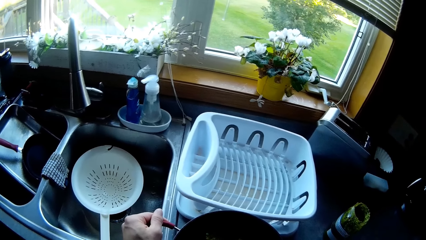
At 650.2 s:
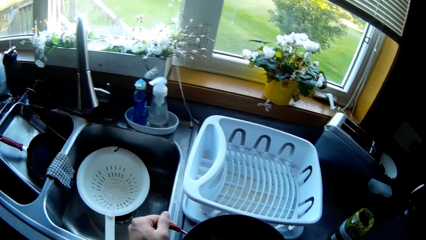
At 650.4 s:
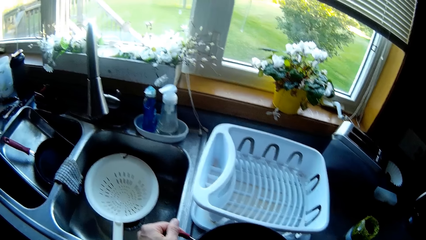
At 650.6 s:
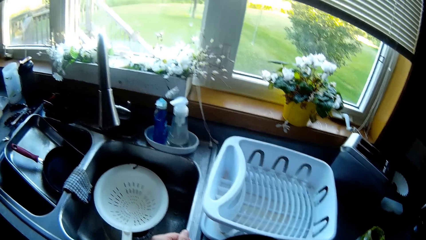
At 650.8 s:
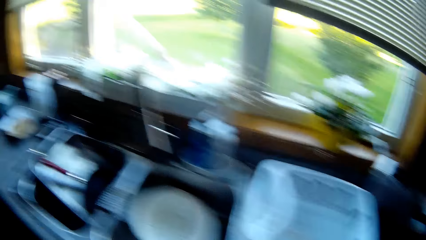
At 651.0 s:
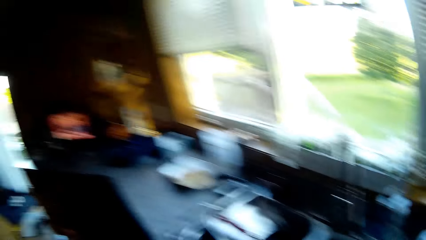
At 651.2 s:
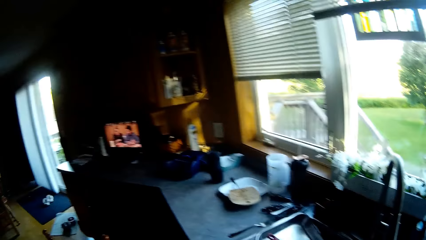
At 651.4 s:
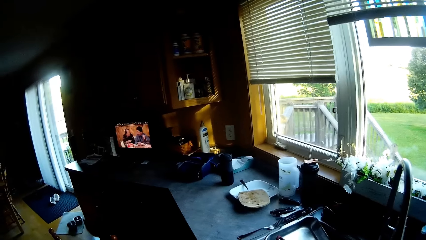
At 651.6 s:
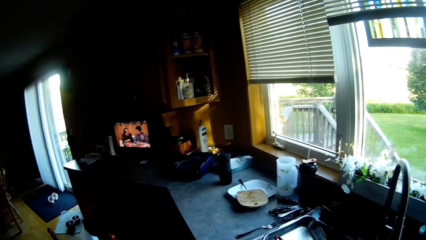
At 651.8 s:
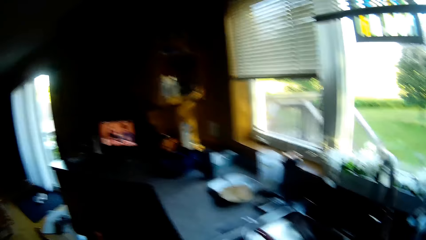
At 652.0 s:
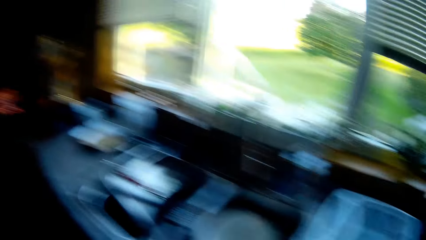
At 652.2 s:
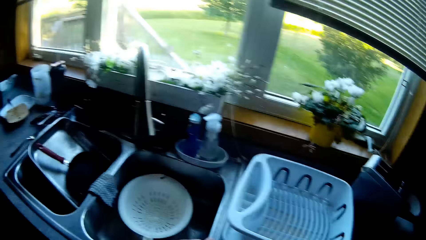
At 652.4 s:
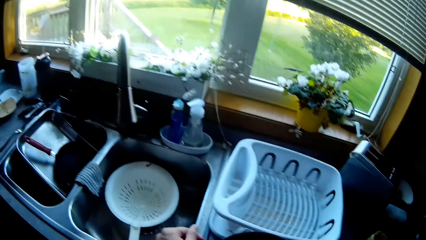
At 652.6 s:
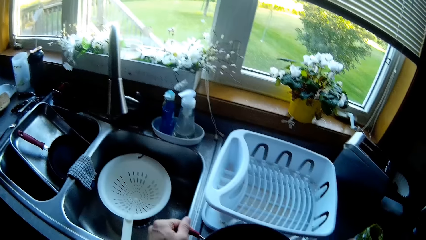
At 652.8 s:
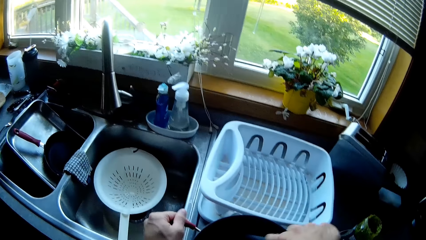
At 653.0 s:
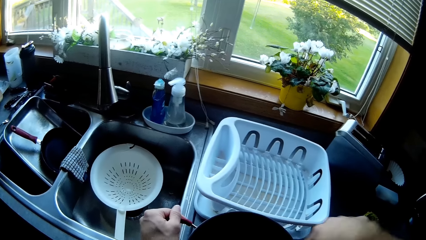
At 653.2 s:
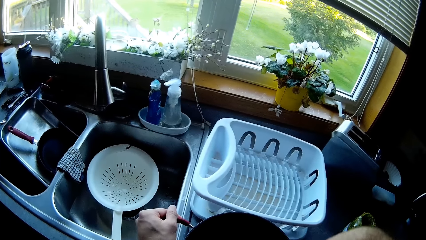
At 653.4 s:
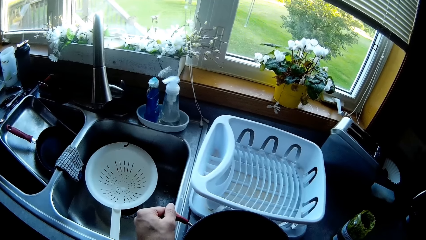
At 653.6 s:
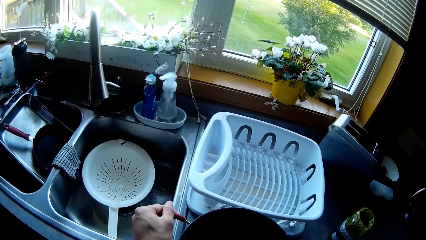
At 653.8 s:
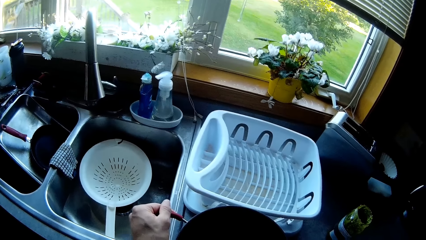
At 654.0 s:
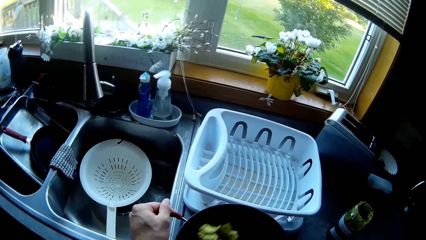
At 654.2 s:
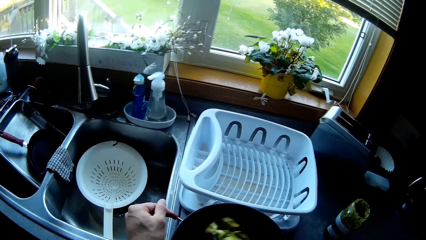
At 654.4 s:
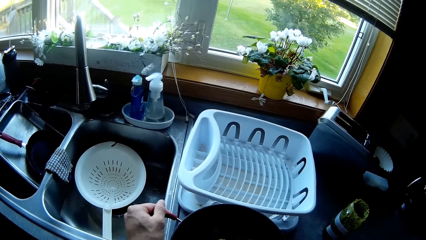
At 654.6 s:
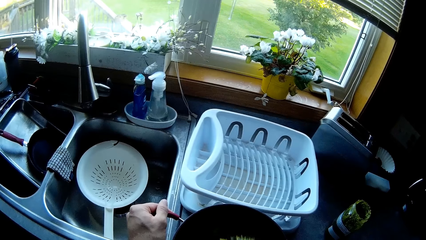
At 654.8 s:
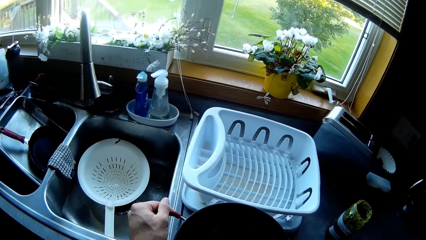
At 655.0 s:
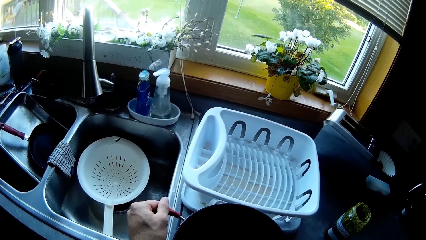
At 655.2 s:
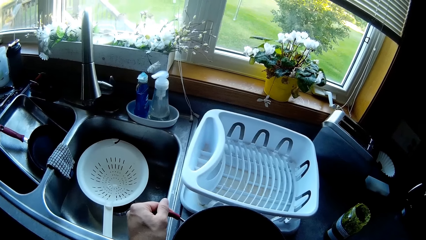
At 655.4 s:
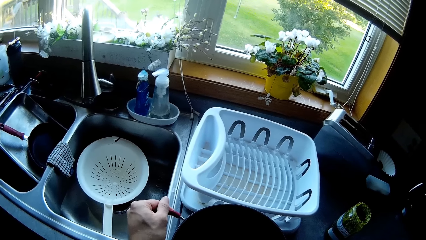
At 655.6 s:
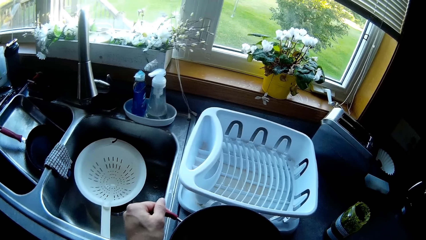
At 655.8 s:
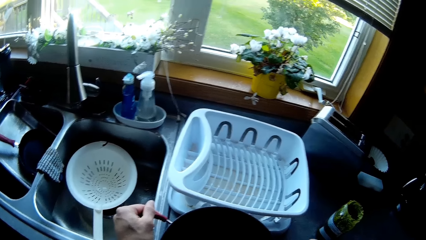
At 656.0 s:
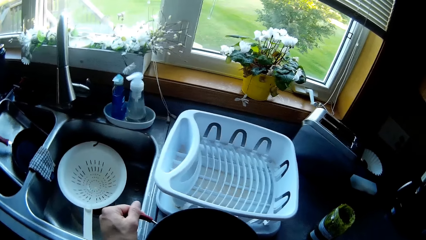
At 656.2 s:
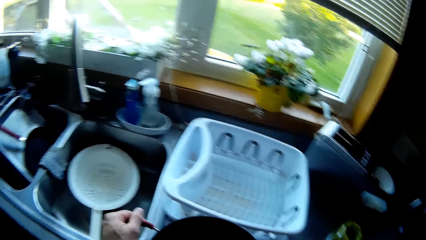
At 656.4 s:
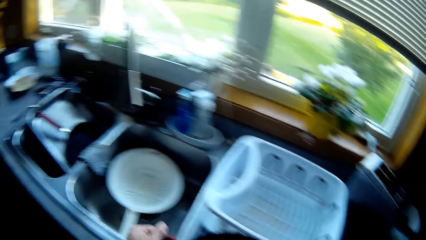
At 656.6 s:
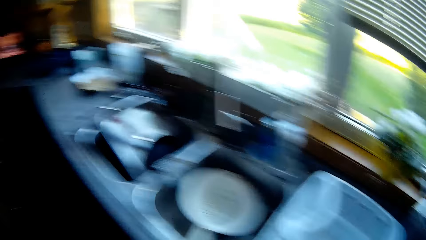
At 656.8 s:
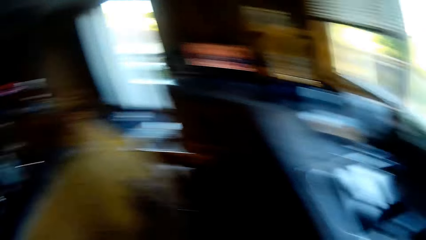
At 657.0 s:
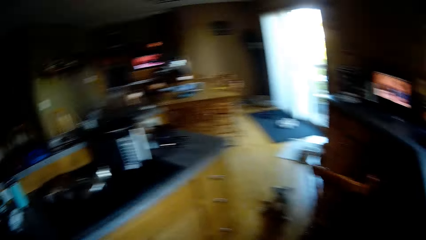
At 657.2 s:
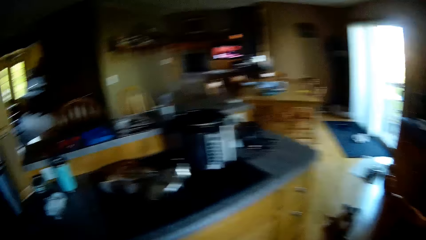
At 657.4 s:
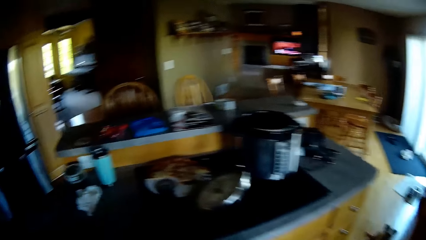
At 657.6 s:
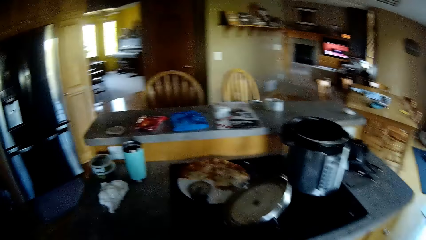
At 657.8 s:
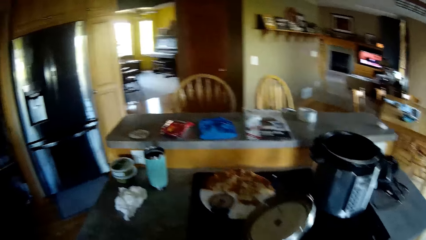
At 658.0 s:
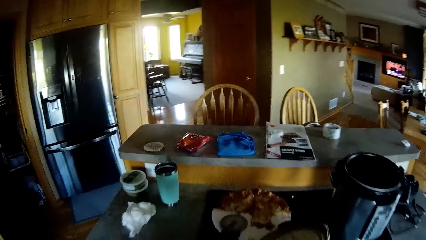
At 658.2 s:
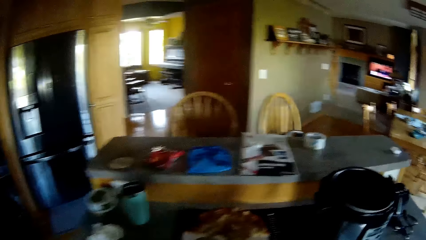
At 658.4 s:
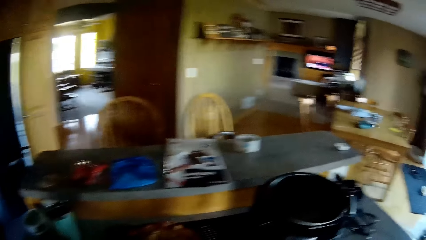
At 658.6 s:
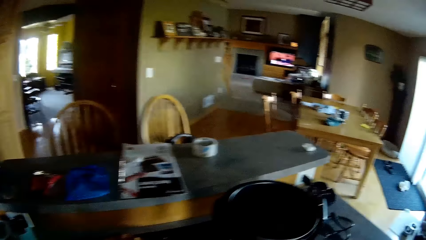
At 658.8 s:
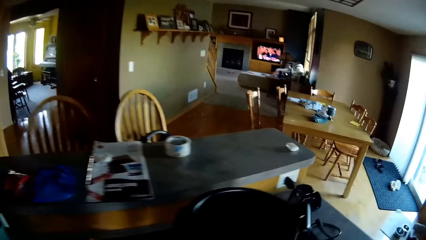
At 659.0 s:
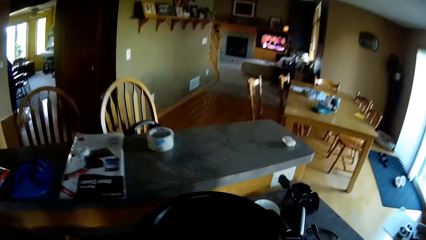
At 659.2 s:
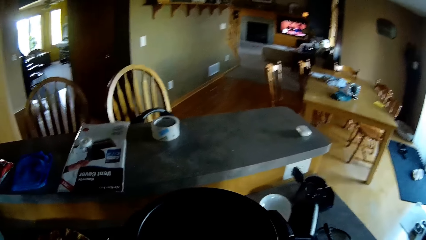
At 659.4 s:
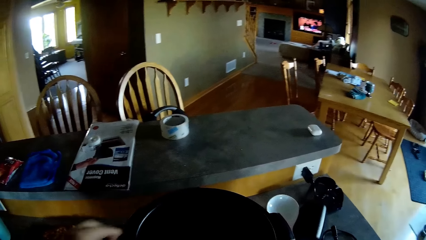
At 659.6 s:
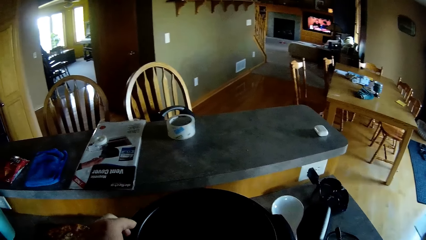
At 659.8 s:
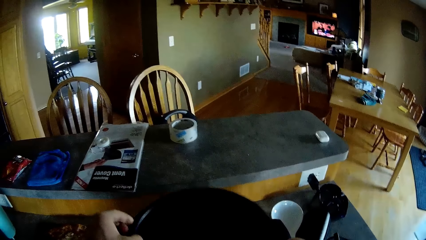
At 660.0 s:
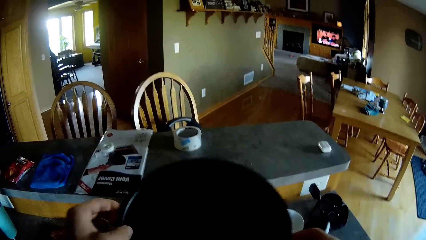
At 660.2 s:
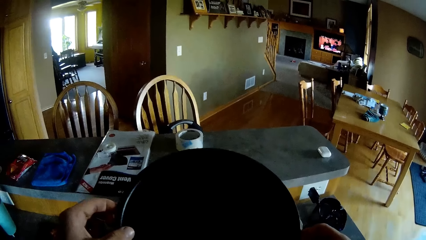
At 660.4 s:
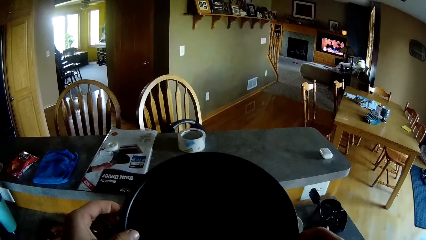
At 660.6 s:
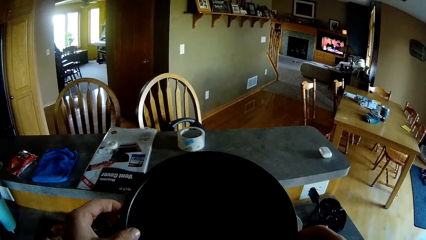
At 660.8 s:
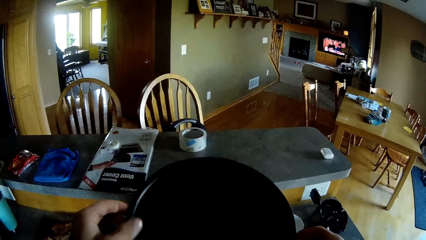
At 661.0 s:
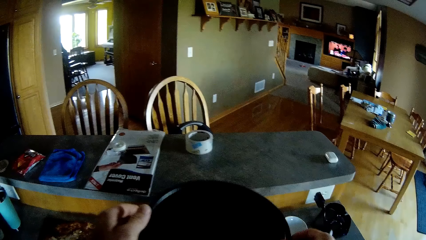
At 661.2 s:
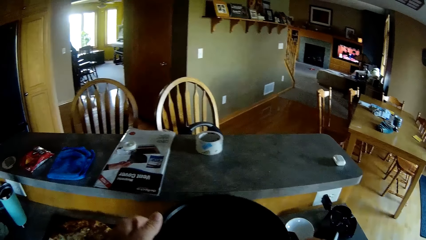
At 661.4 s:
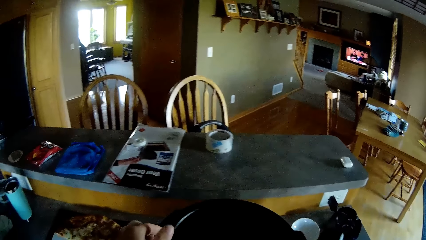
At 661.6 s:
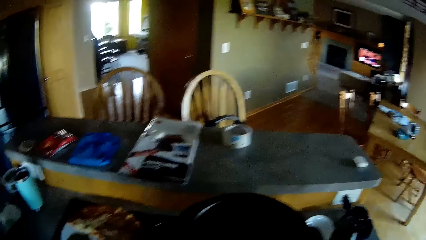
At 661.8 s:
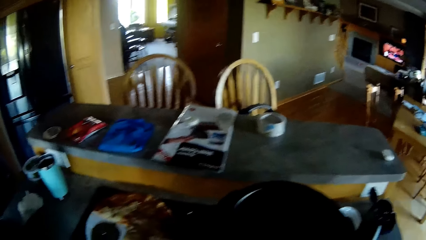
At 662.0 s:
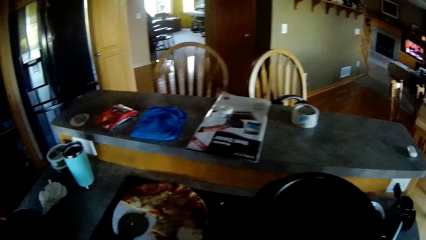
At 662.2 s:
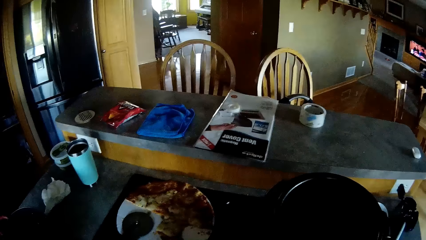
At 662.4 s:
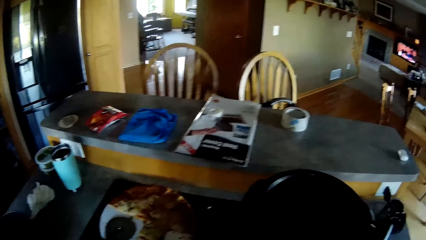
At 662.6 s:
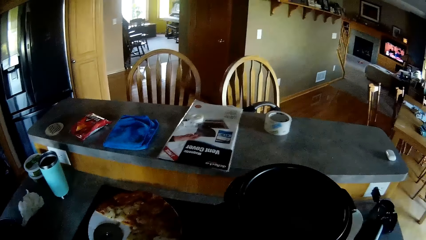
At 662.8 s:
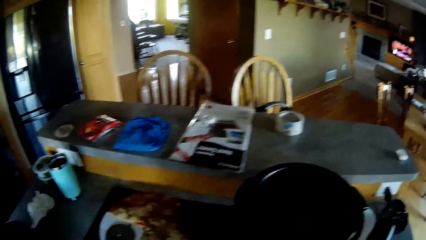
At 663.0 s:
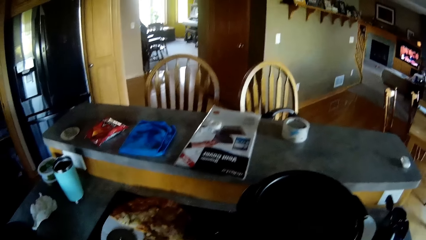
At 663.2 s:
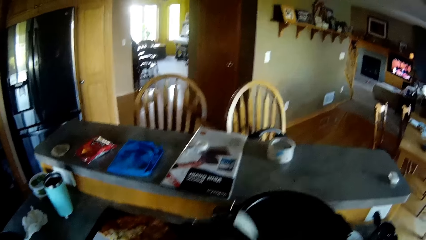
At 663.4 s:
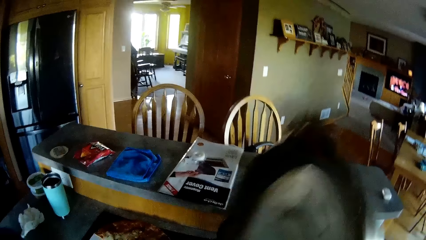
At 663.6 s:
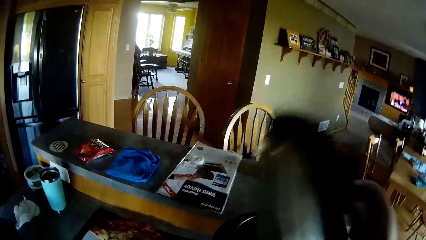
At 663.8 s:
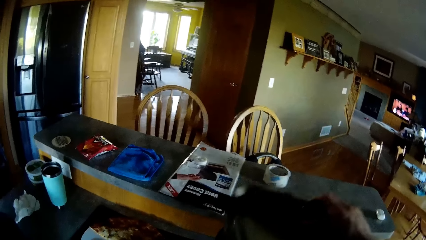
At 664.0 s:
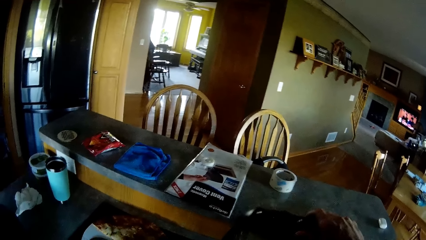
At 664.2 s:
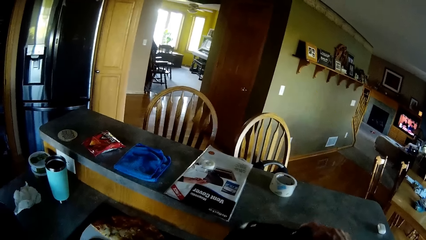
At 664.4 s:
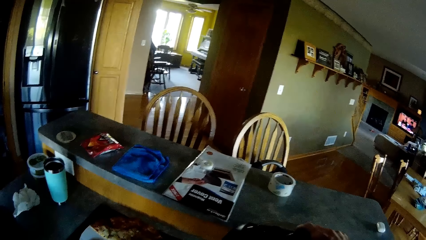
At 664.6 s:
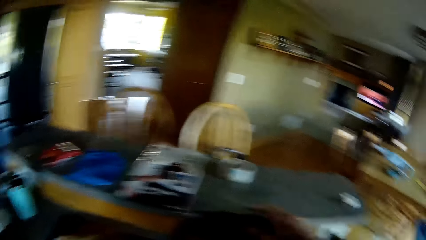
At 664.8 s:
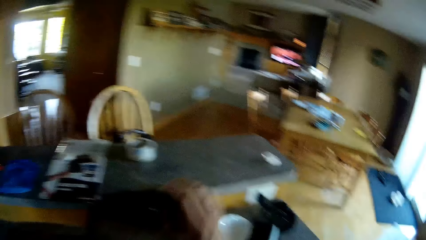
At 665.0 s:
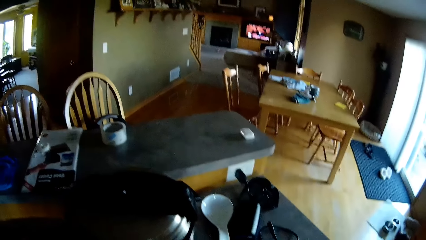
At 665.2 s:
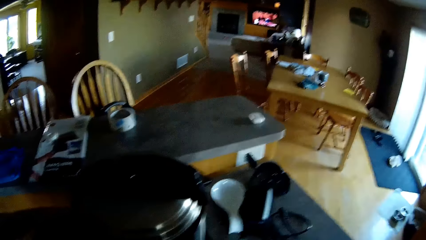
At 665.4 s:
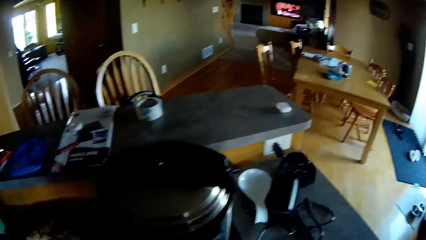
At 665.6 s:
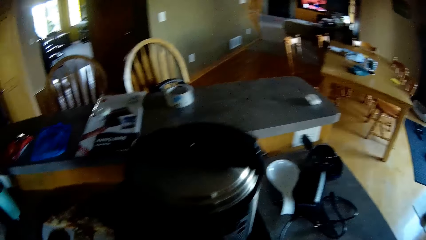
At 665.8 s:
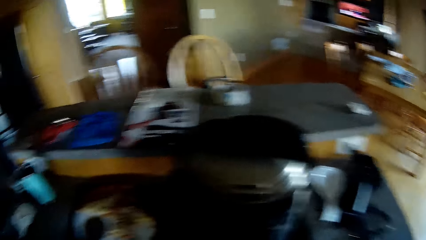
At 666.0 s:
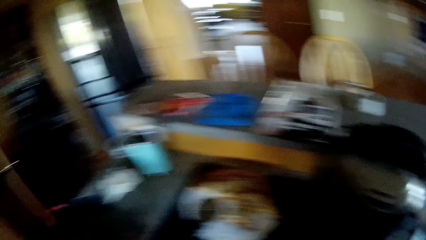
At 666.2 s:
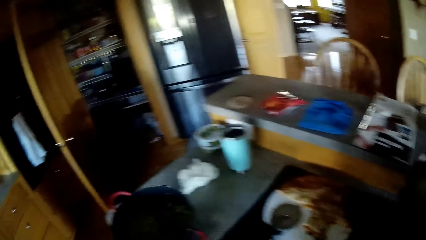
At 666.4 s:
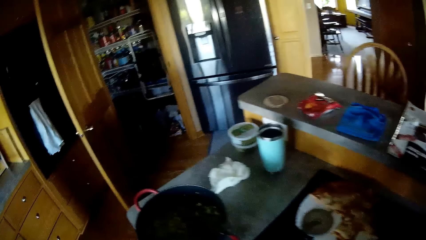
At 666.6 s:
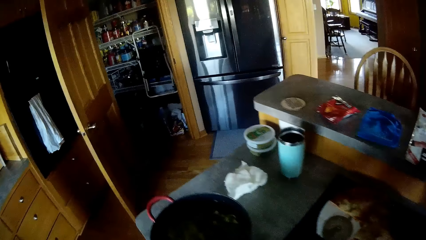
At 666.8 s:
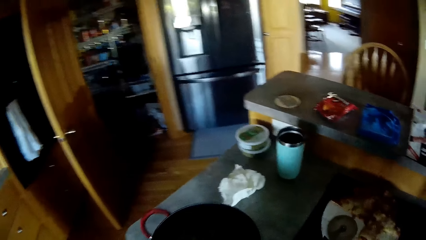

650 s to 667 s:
The camera wearer looks at the screen. She looks at the screen again. She walks a few steps. She picks a pot from a cooker with both hands. She drops the pot on the cooker with both hands. She covers the pot, a pressure cooker, with a lid in her right hand.
